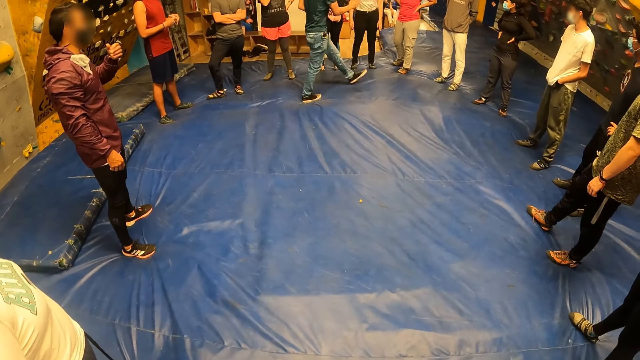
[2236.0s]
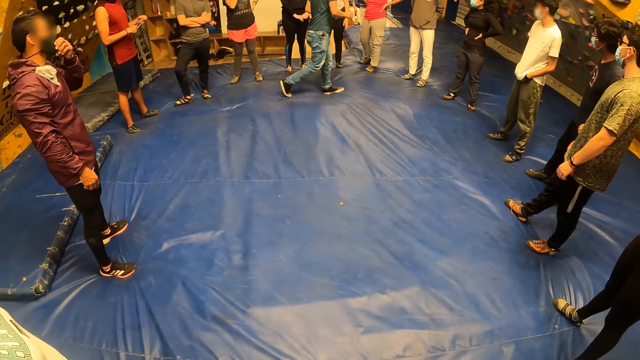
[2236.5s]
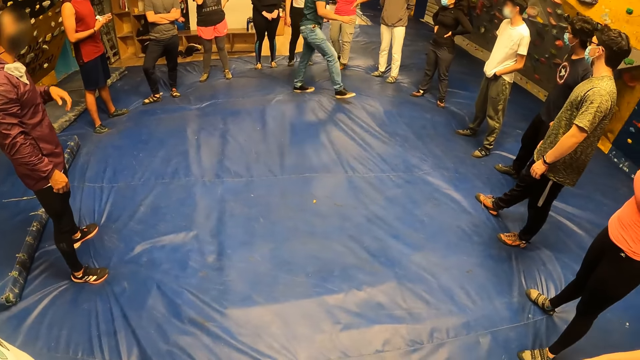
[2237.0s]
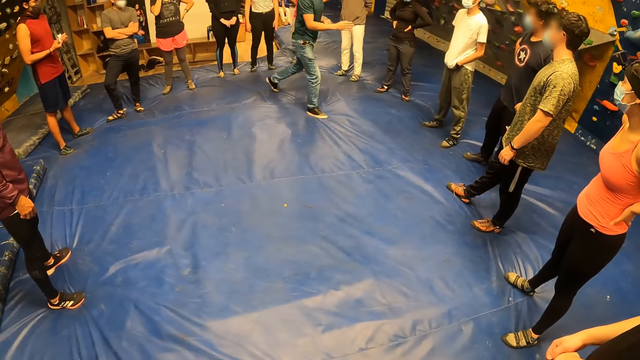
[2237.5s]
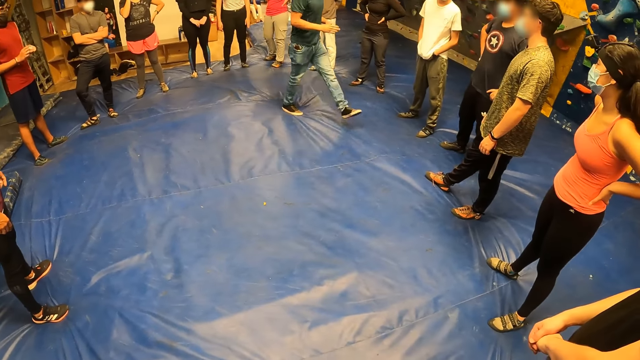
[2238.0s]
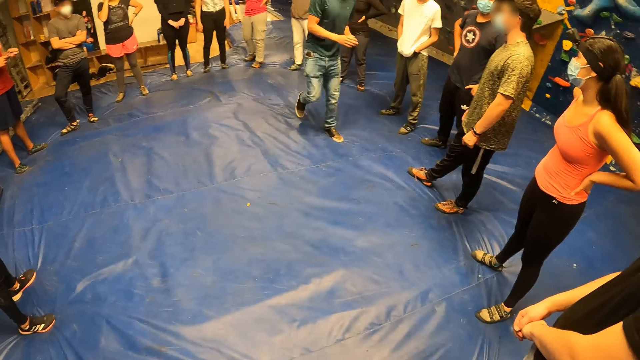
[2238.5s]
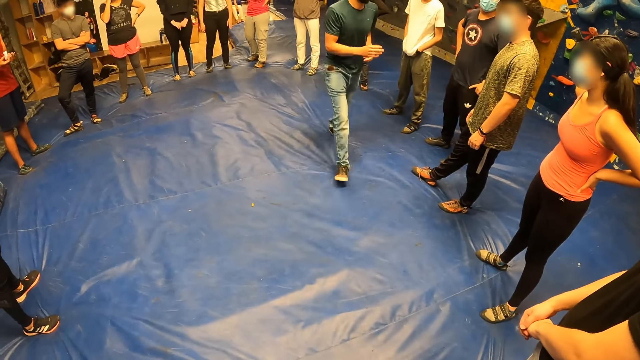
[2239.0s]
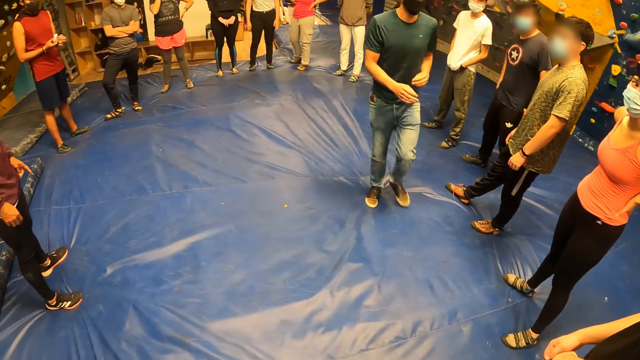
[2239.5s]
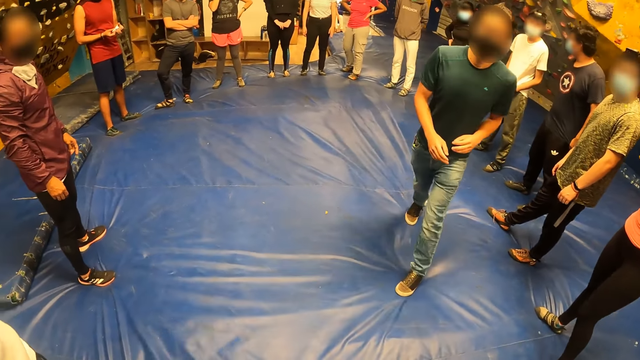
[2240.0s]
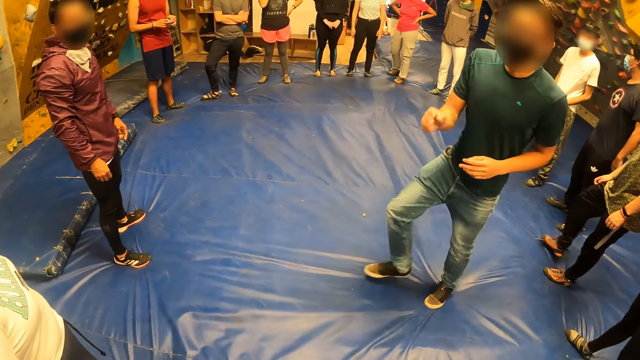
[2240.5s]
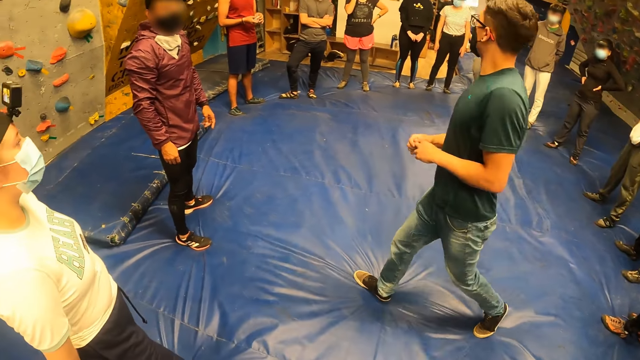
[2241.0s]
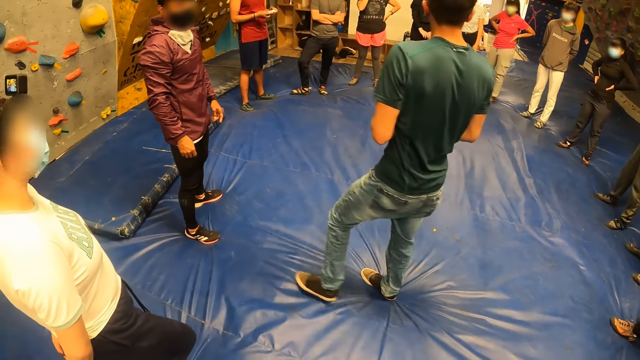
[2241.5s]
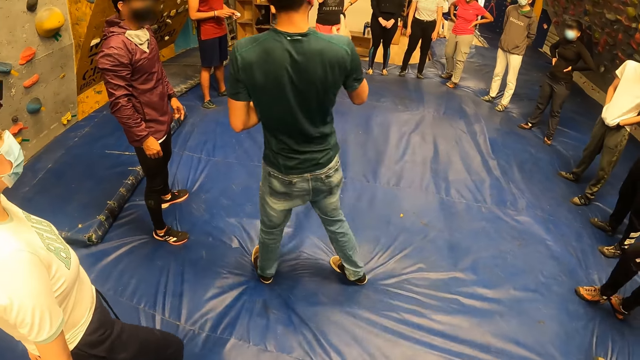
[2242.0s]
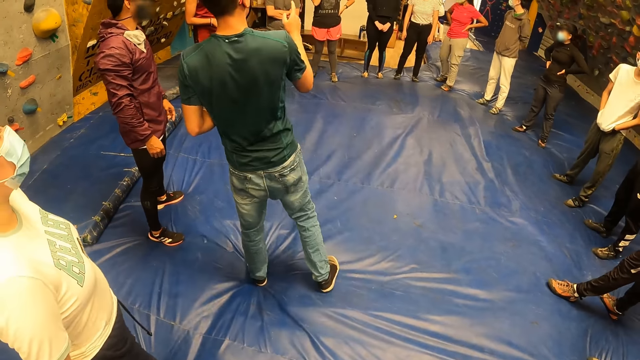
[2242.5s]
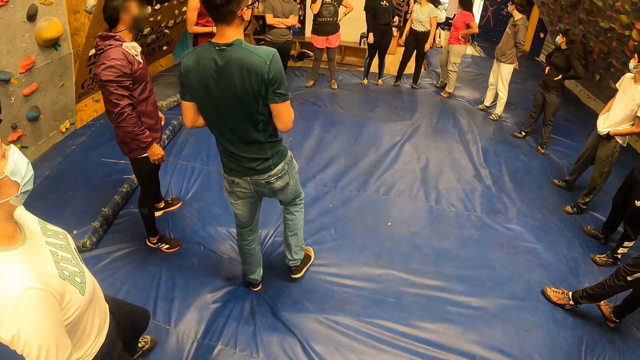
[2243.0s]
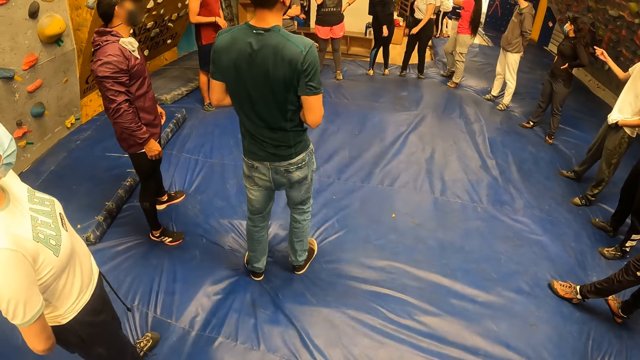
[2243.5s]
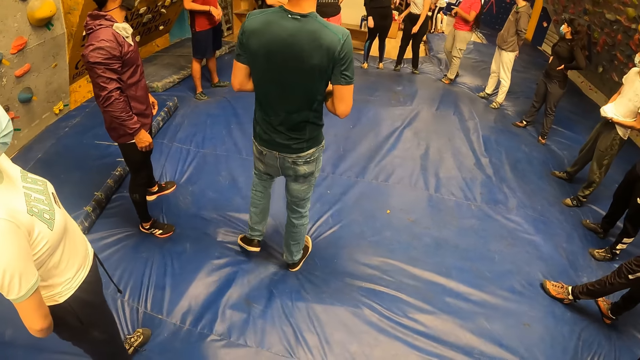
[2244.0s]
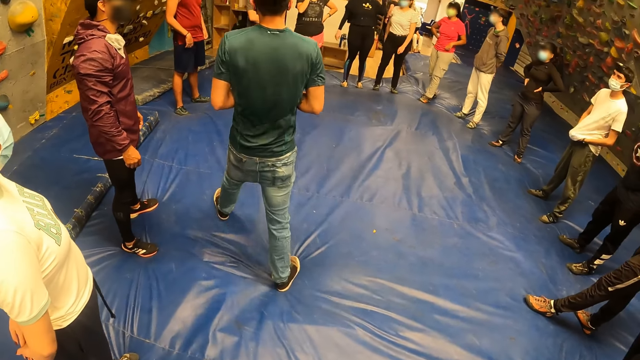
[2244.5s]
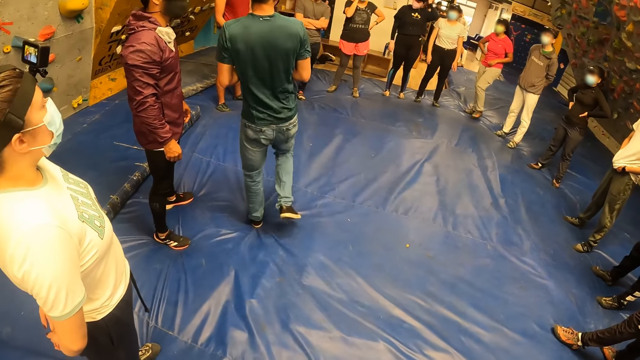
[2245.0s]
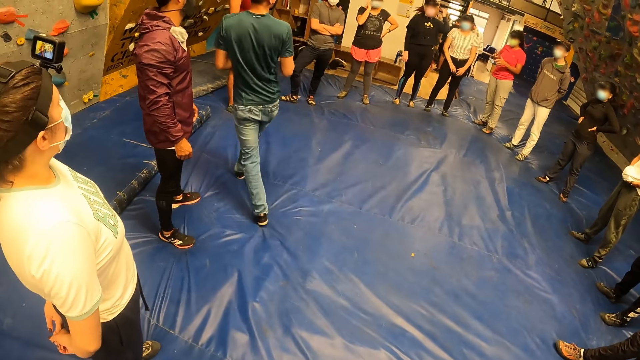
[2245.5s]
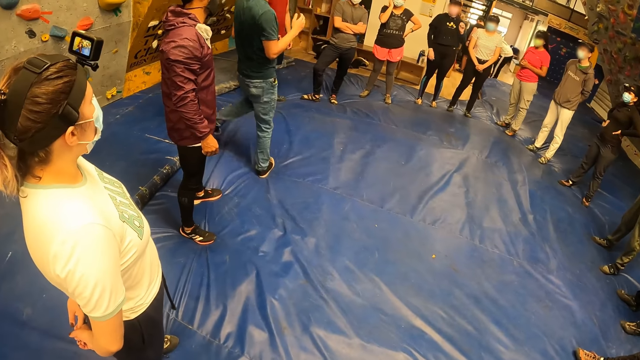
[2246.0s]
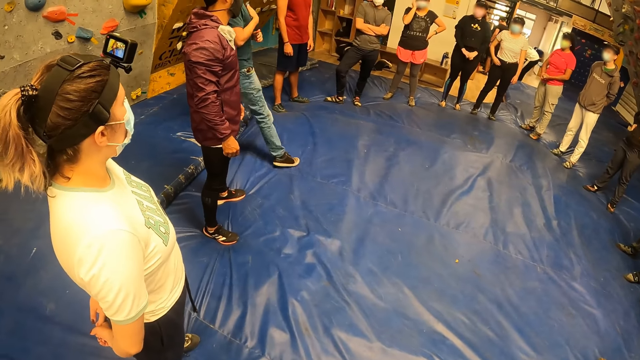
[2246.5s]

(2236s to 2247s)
The man touches his face with his left hand. A lady puts her hands on her waist. A man stands next to another man. Another man stands next to the lady. Another lady stands next to the camera wearer. The second lady moves her legs. Another man stretches his hand. Another man walks around.

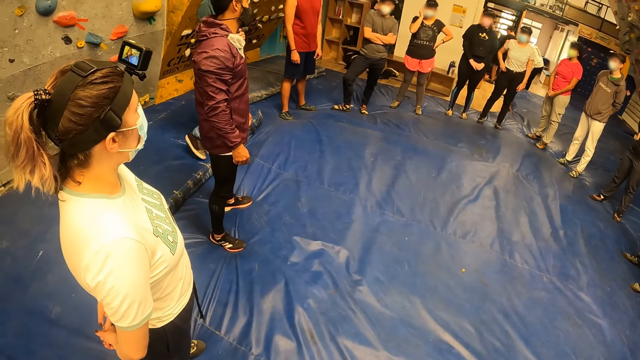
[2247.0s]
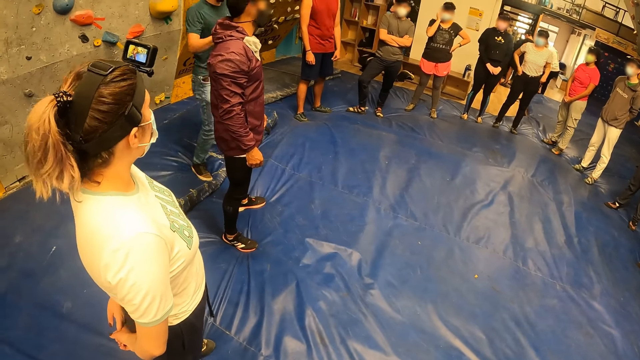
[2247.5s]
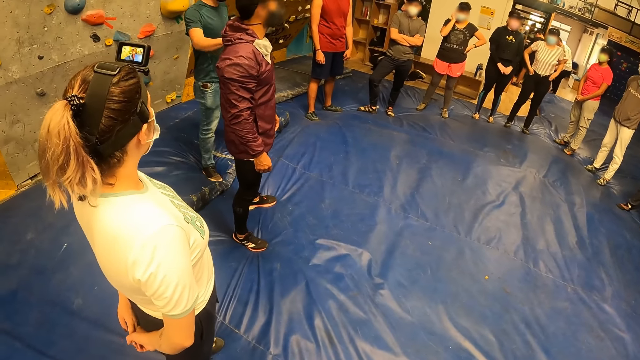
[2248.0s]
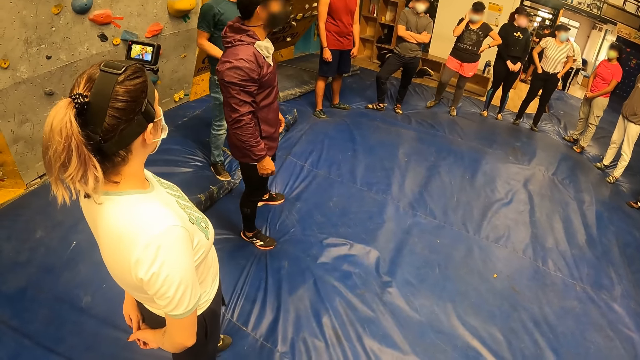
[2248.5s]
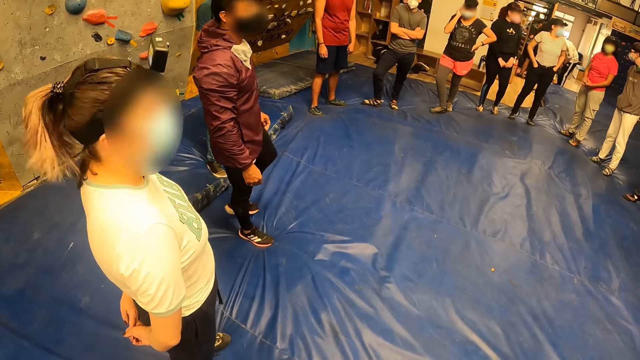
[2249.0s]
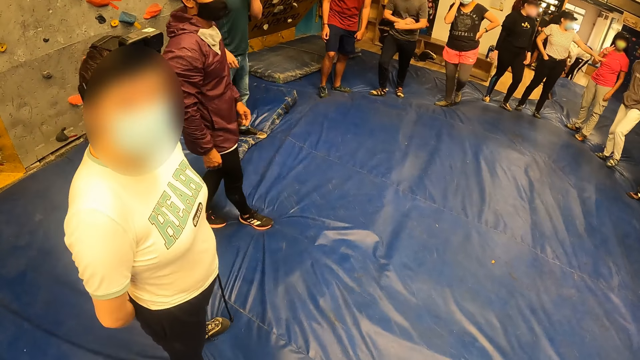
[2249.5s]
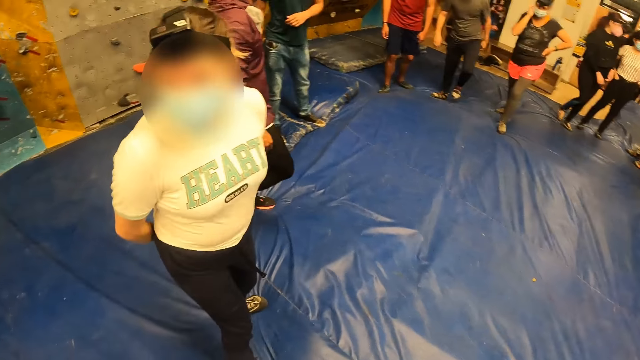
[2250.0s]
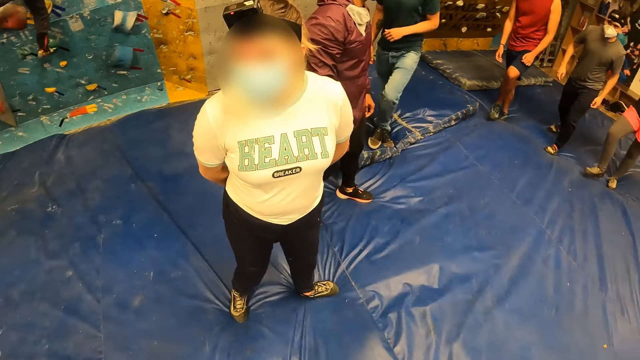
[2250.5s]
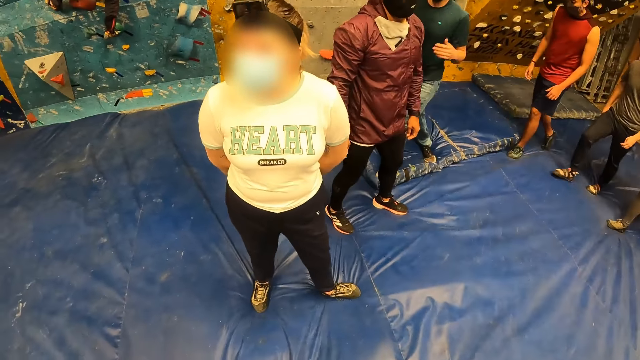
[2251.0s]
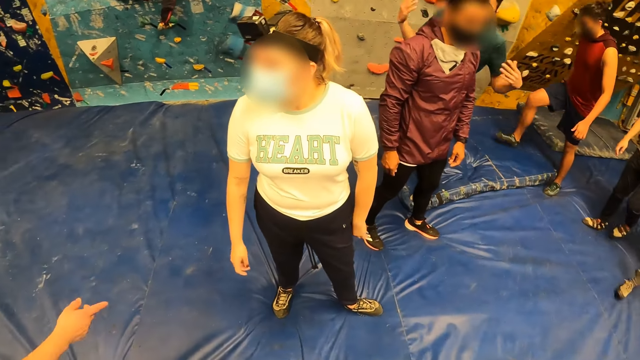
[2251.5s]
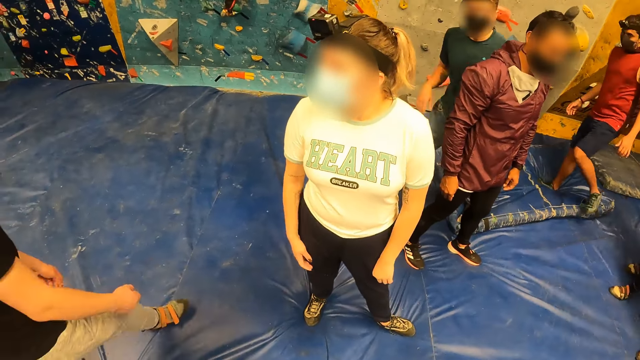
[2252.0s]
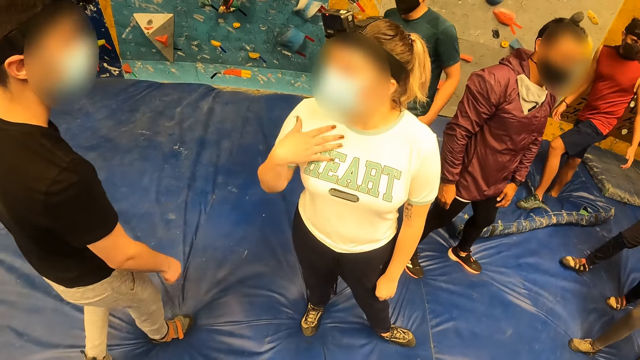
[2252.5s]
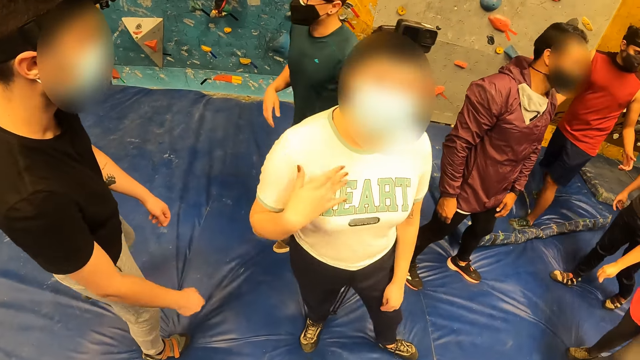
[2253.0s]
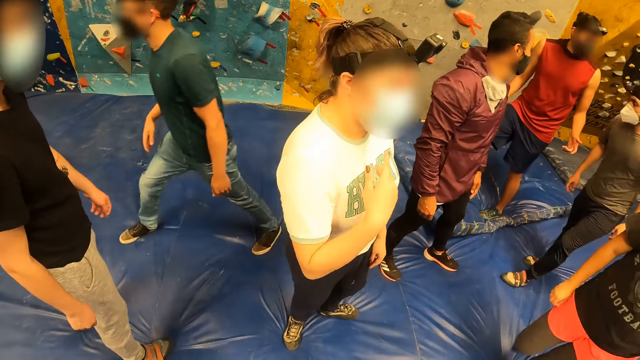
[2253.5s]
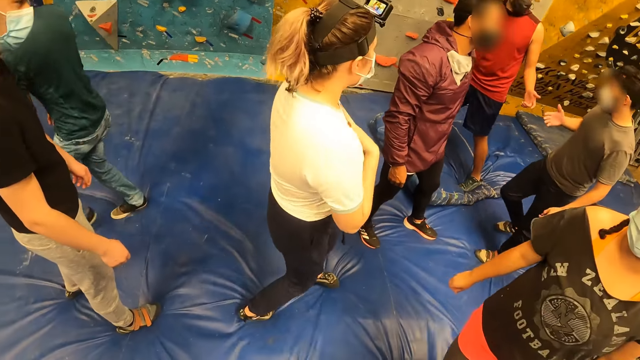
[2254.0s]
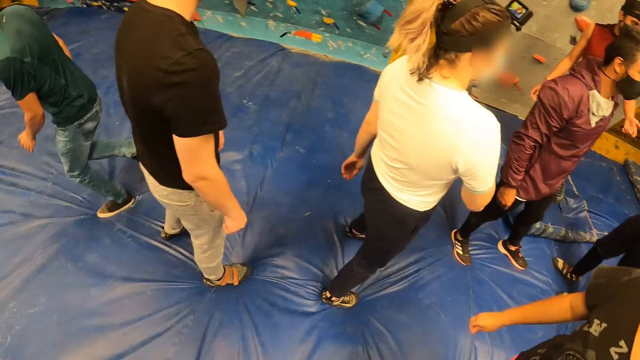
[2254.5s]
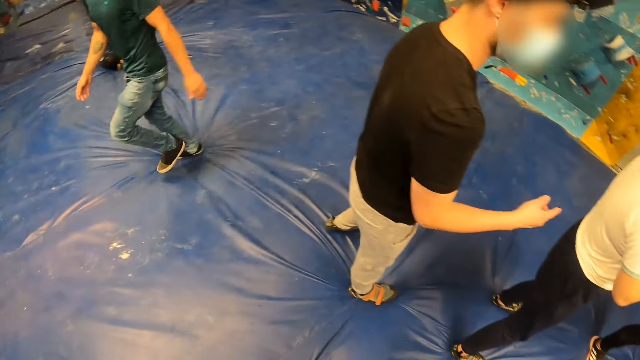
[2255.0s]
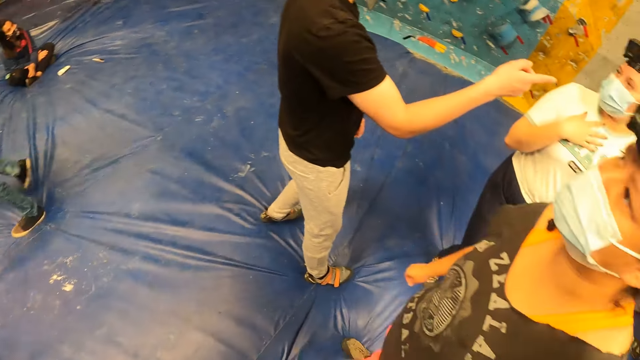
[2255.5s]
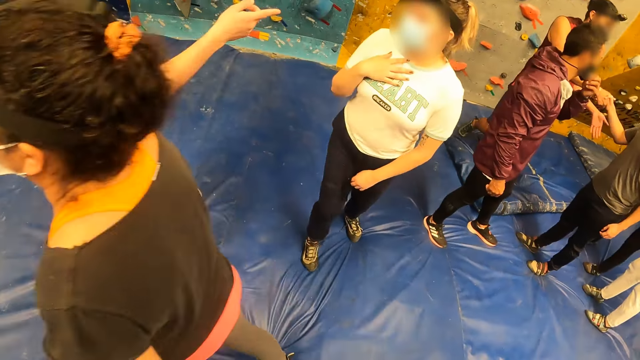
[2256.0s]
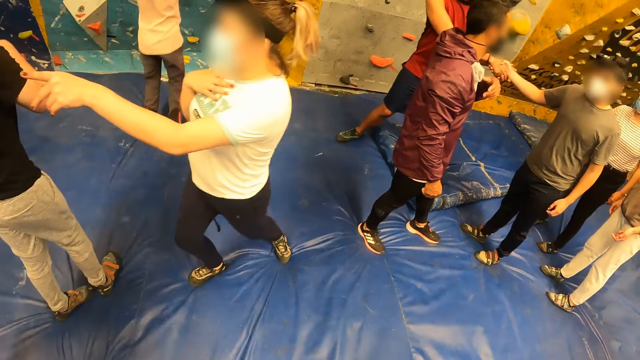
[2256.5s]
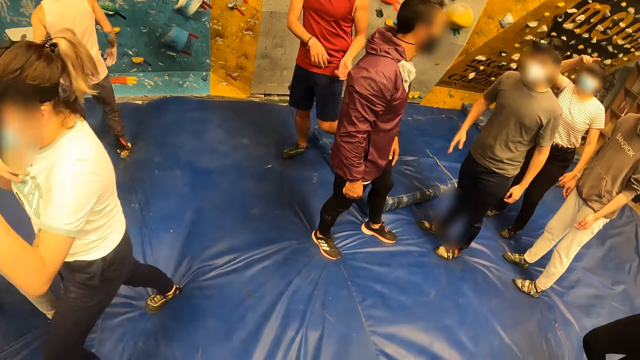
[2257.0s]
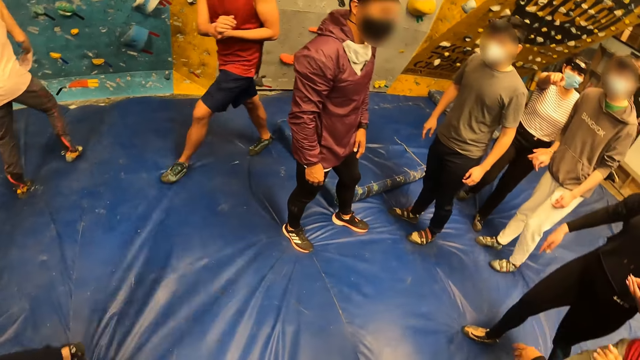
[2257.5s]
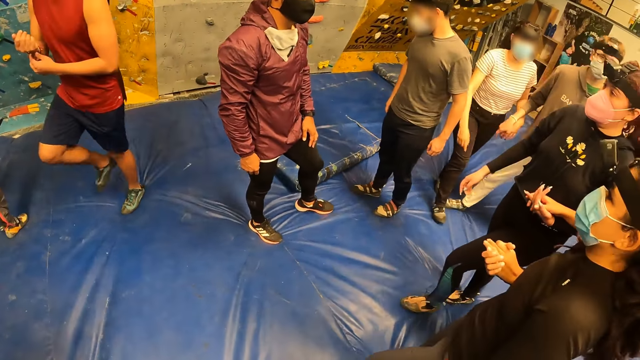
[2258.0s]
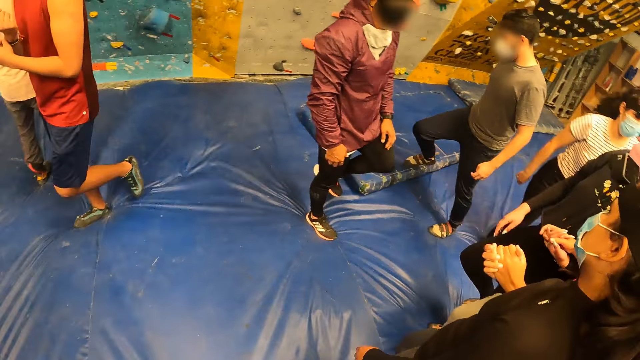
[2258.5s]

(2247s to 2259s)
A man touches another man. A woman moves back. The woman interacts with a third man at the sports complex. The third man moves close to the woman. The woman moves back. The woman touches her chest. The third man stretches his hand. The third man and the woman walk away.
